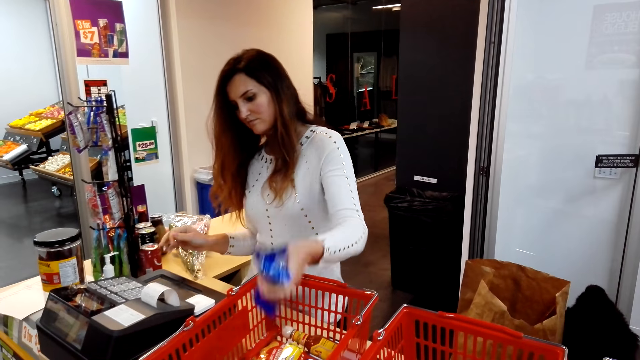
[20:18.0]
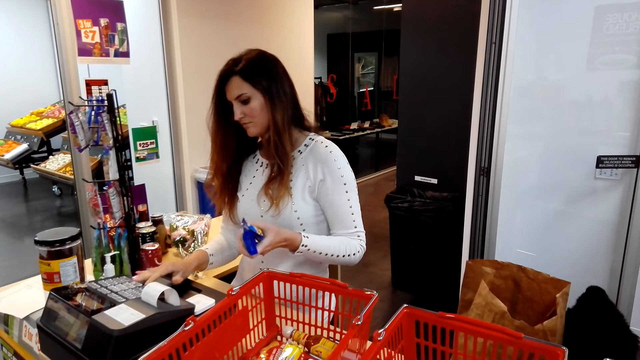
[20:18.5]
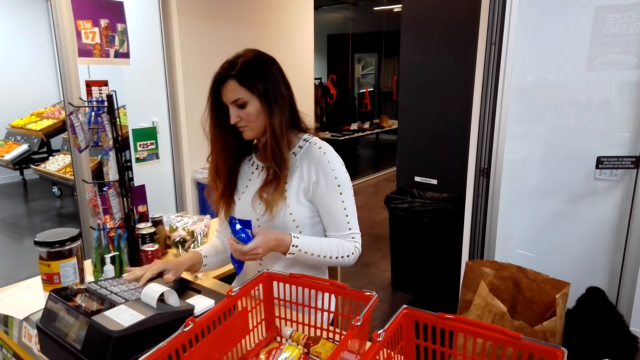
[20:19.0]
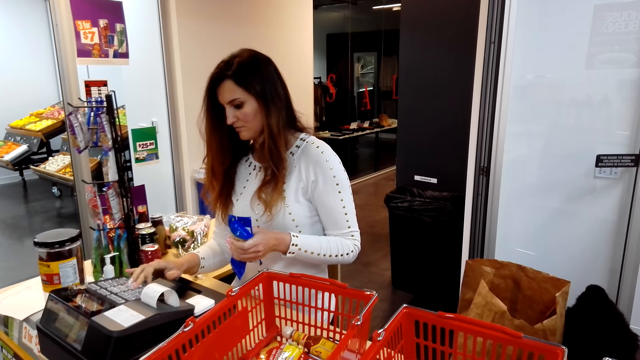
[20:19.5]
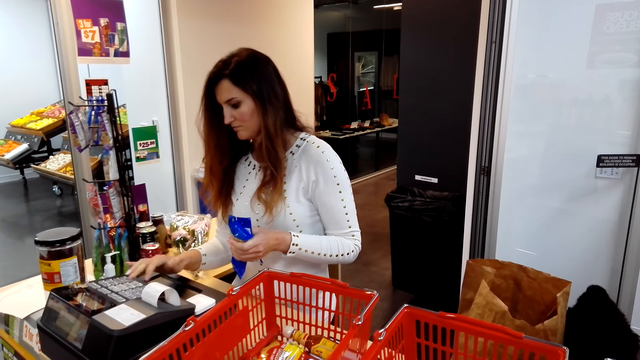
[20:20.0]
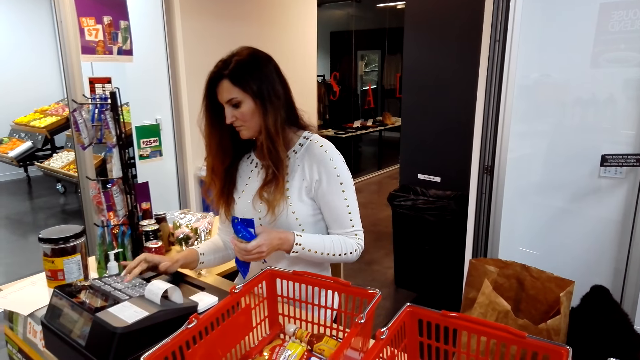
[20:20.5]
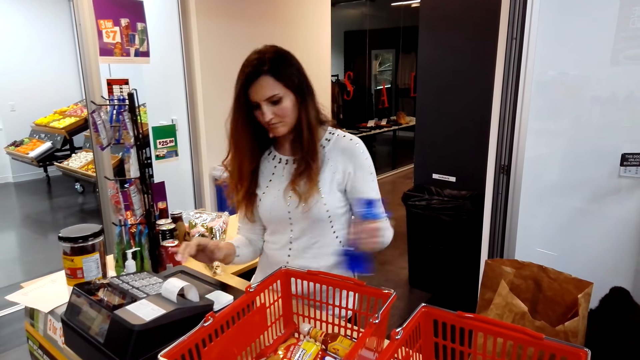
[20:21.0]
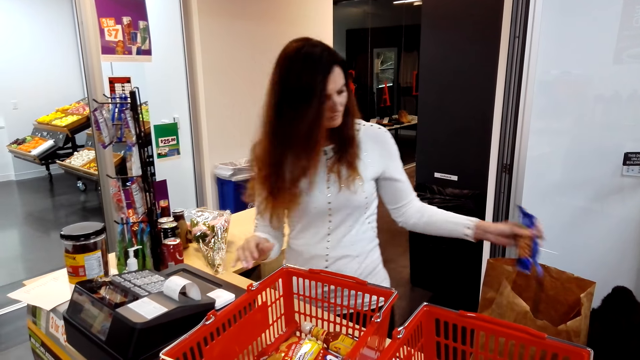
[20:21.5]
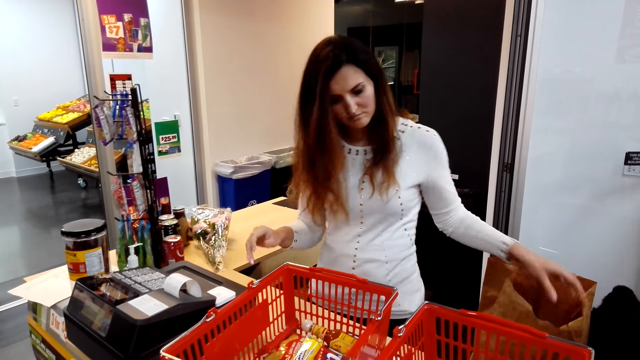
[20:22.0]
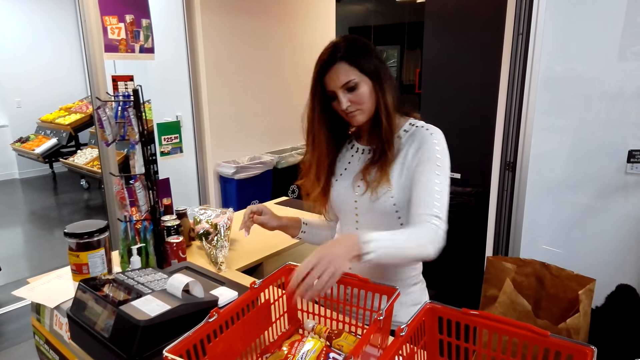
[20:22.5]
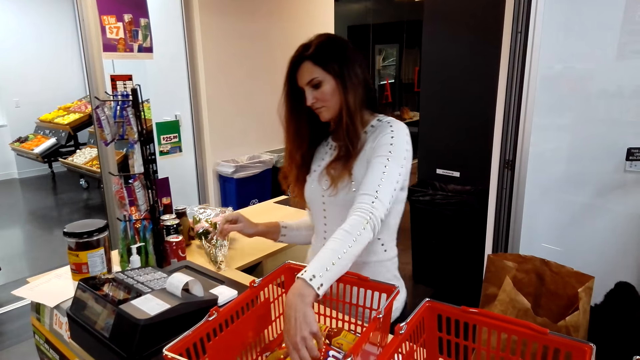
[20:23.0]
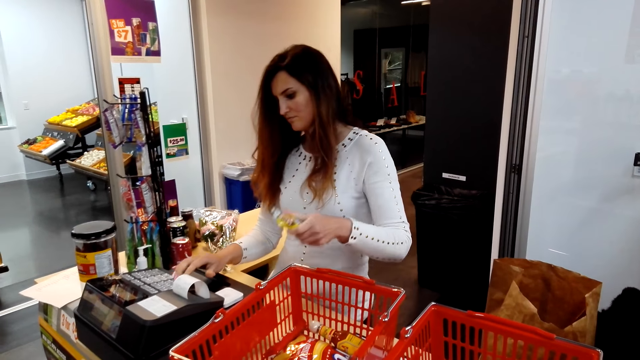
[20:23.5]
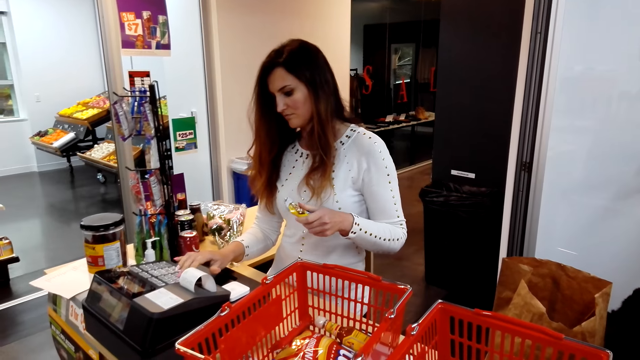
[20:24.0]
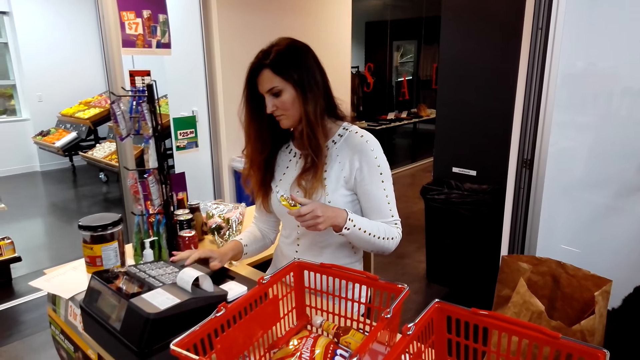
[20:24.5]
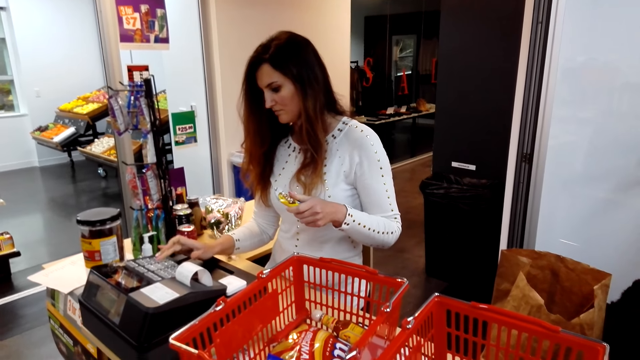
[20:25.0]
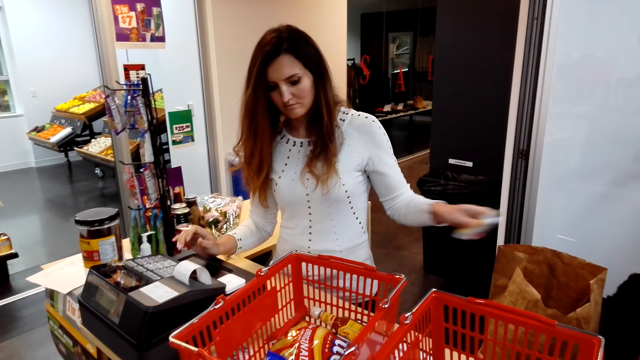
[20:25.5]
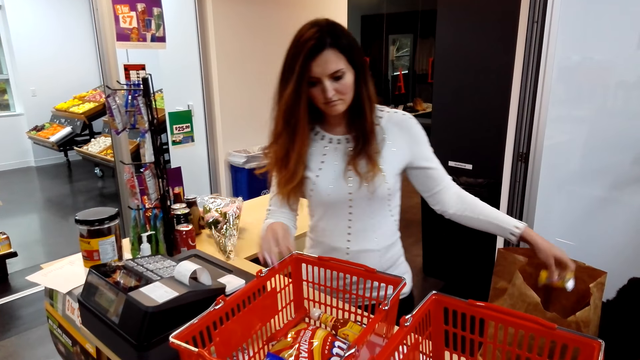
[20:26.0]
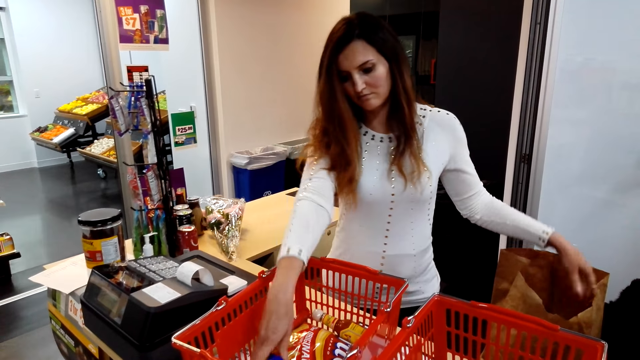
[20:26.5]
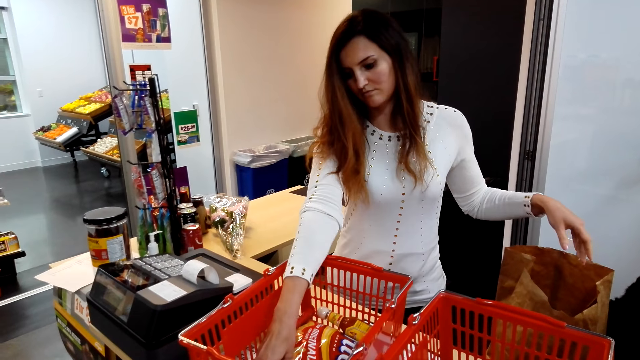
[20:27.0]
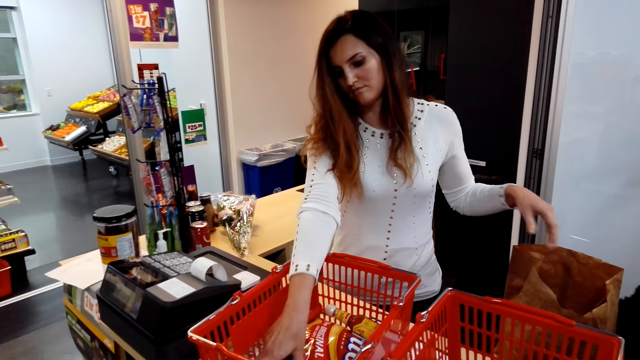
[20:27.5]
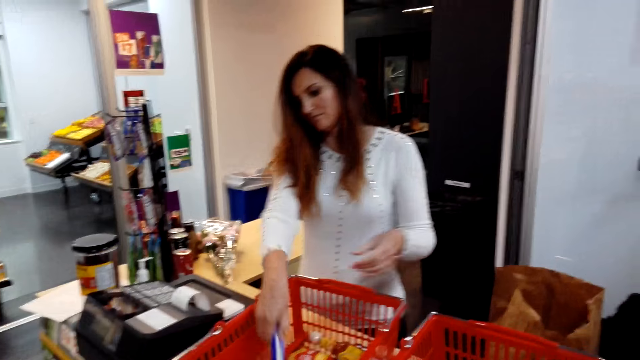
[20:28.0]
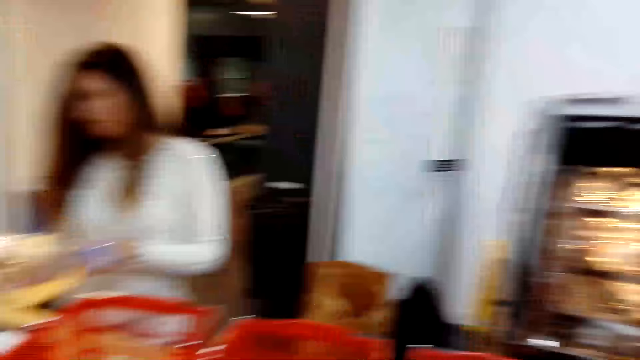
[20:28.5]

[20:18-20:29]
A cashier picks something from the shopping basket and keys in something's price in the machine. The cashier packs cashew nuts inside a paper bag. The cashier presses the cash register and holds a snack bar. The cashier packs the snack bar inside the paper bag. The cashier grabs another snack from the shopping basket.

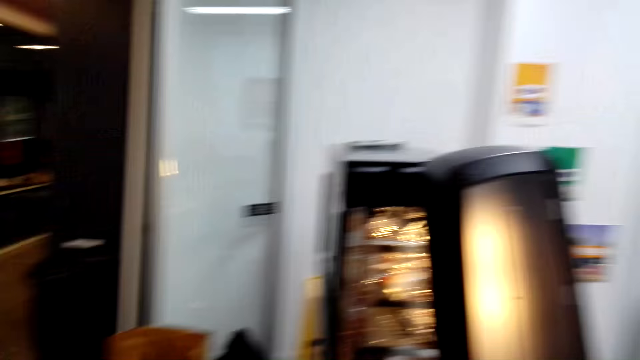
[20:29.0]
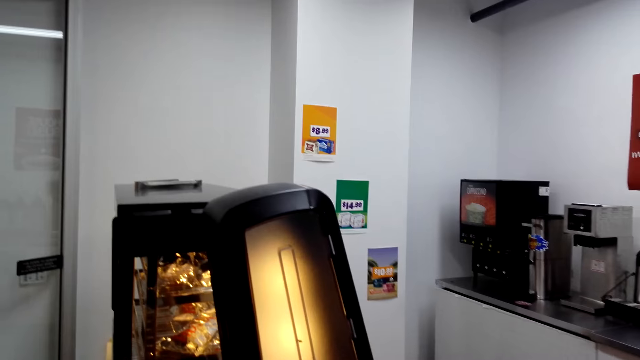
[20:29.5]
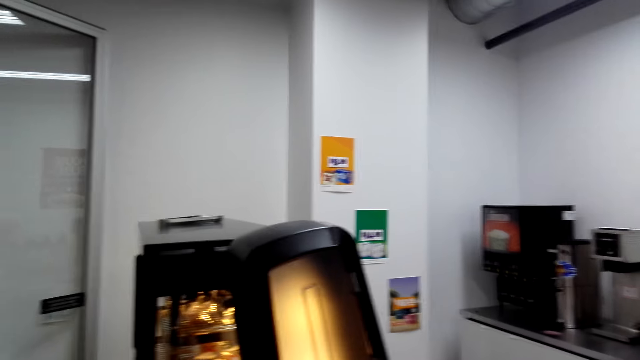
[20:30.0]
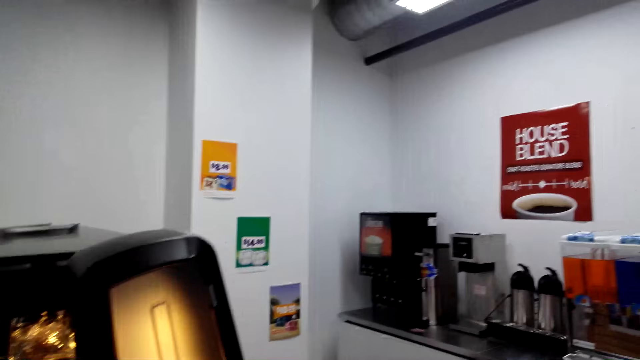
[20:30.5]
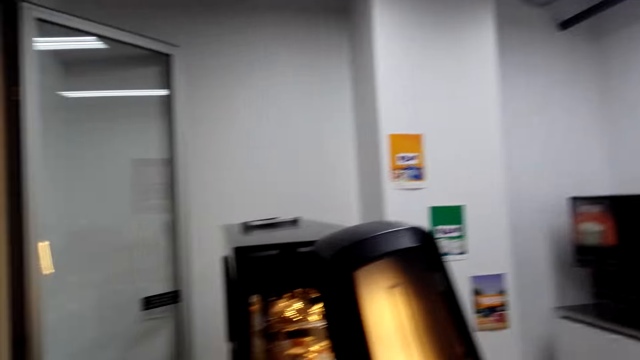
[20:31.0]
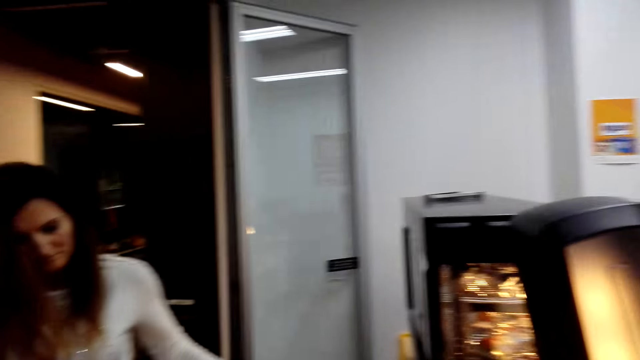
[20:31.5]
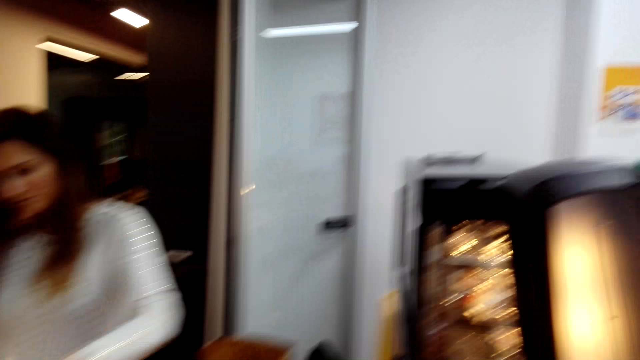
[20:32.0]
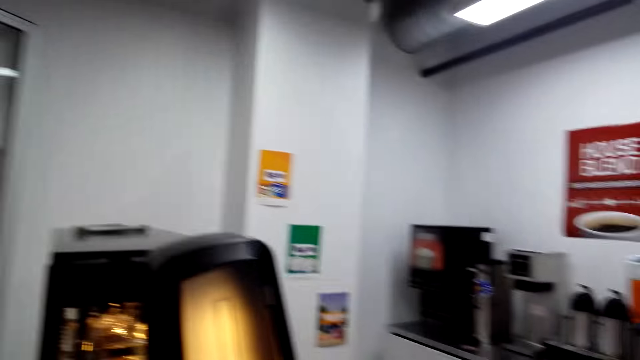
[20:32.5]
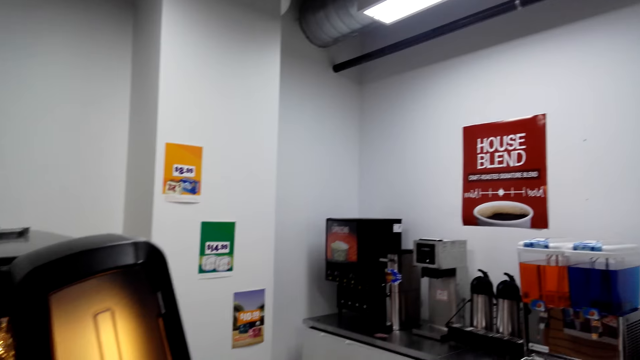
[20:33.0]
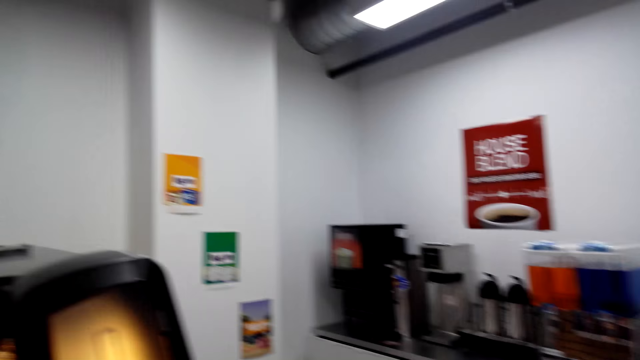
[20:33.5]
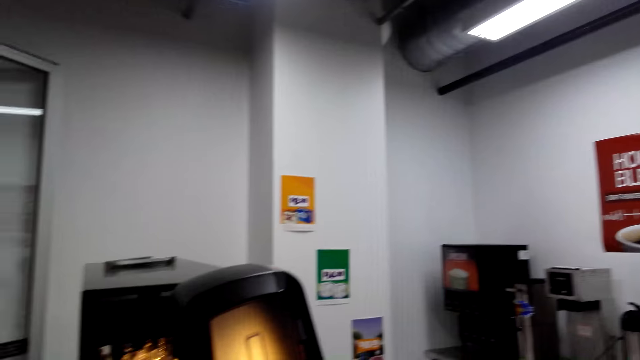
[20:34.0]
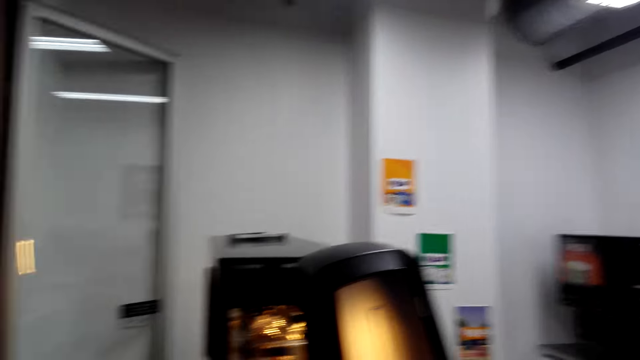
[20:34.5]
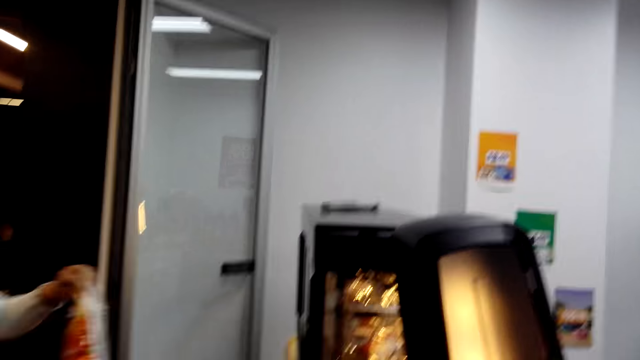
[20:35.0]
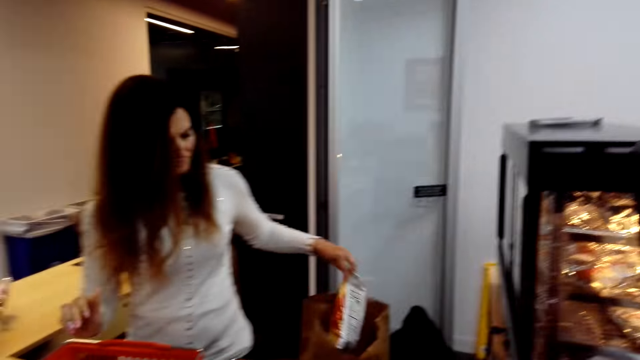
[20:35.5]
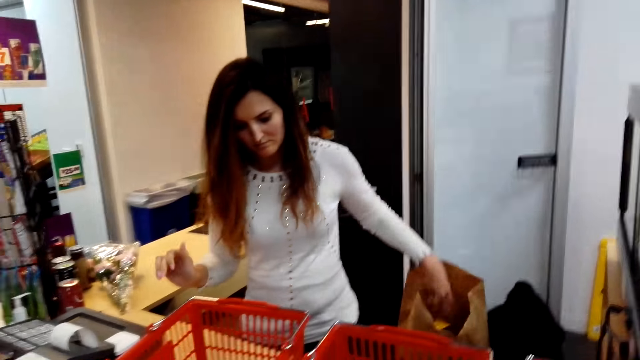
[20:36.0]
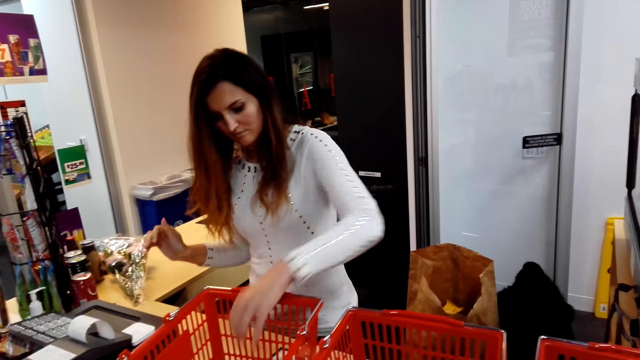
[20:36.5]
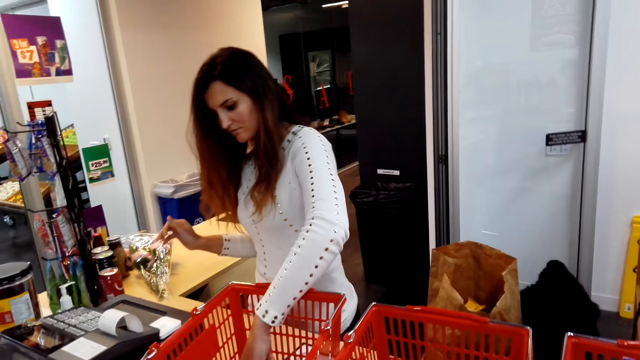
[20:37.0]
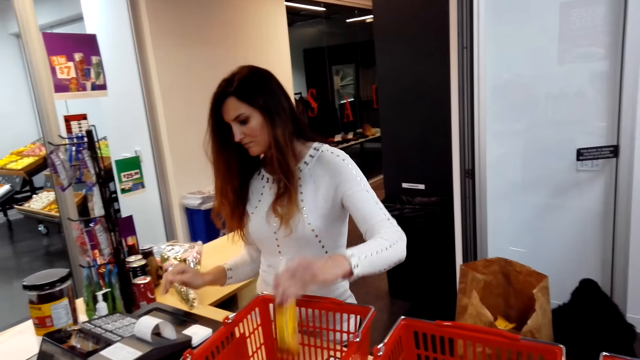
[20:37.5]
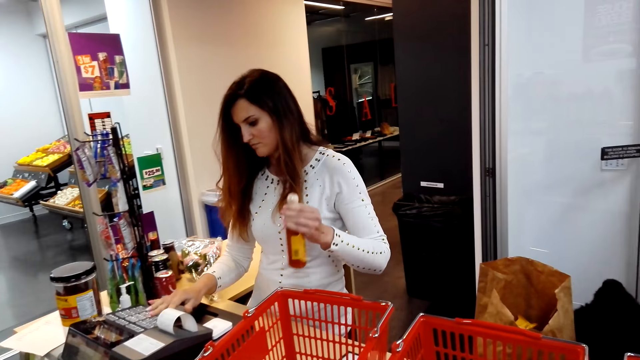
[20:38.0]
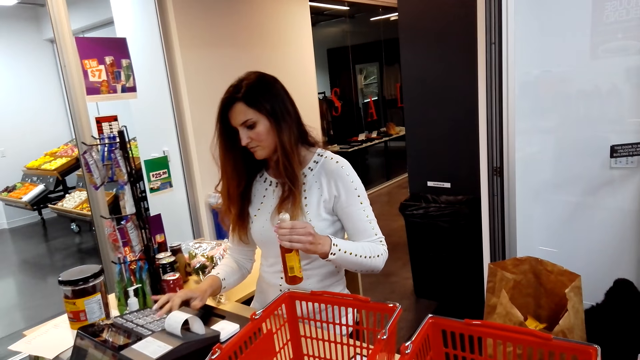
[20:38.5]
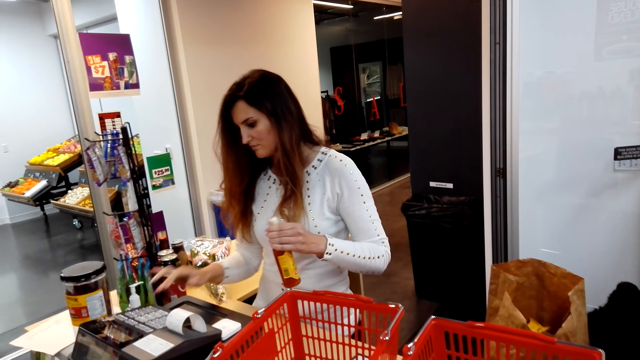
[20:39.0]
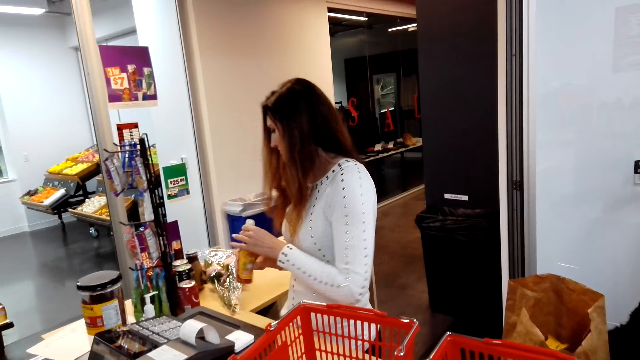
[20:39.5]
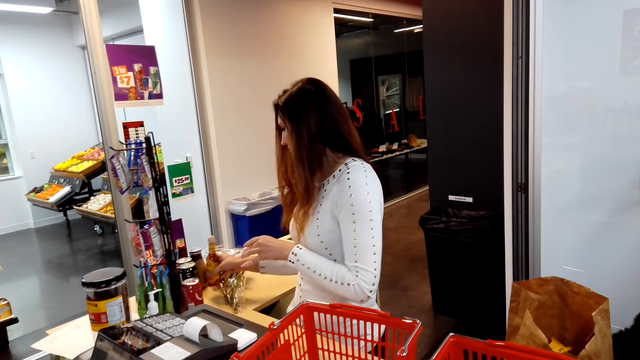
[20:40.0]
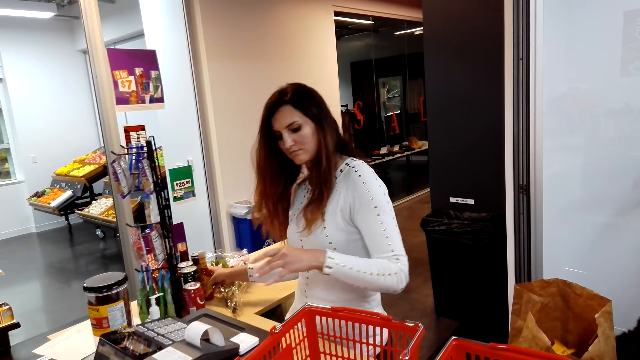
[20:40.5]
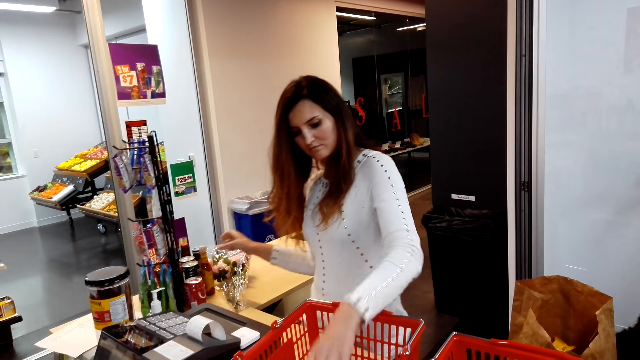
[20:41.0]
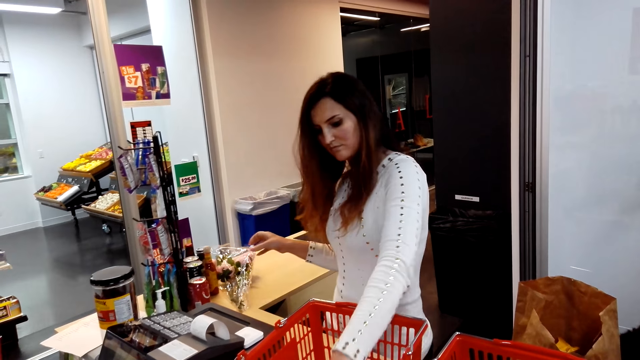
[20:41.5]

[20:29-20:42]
The camera wearer looks around. A cashier keys in something's price in the machine. The cashier packs a snack inside a paper bag. The cashier holds sauce, picks something from the shopping basket, and keys in something's price in the machine. The cashier puts the sauce aside on the counter. The cashier presses the cash register and holds a can of something. The cashier picks something from the shopping basket.
